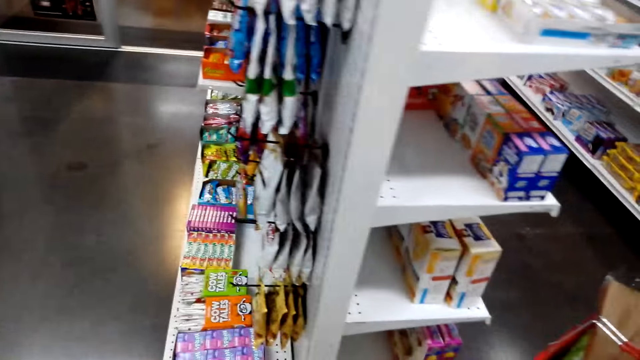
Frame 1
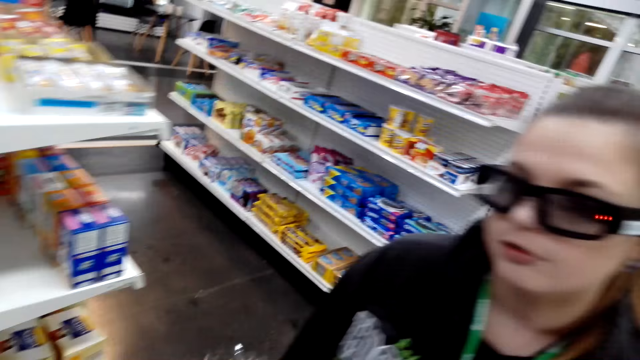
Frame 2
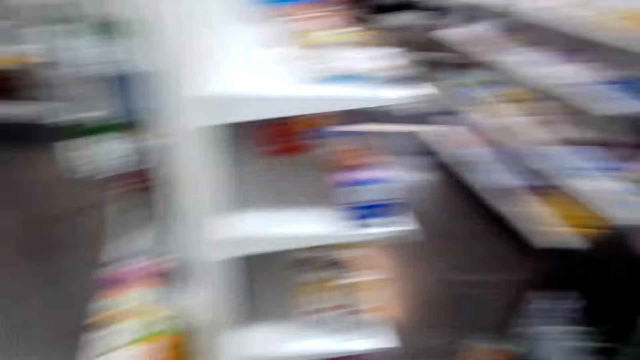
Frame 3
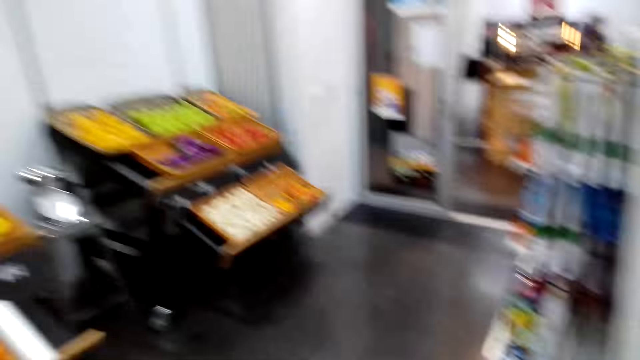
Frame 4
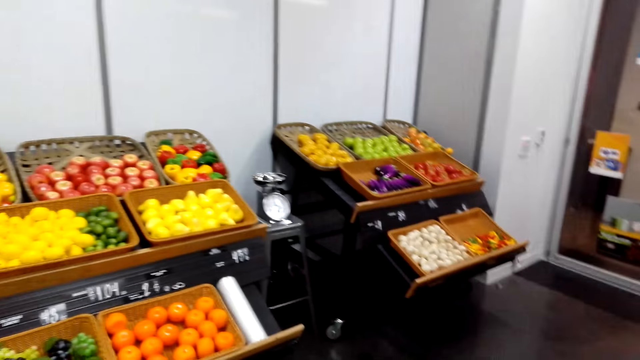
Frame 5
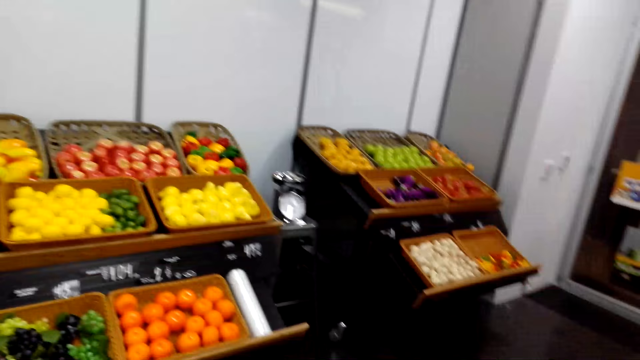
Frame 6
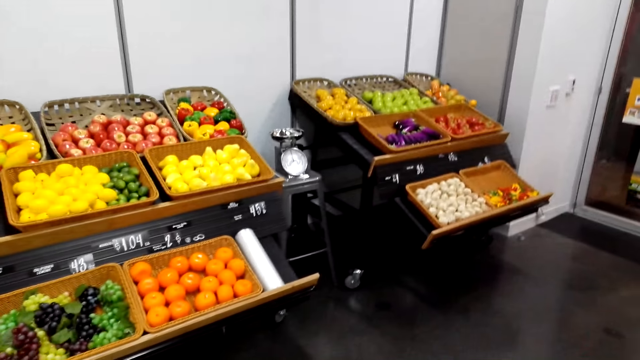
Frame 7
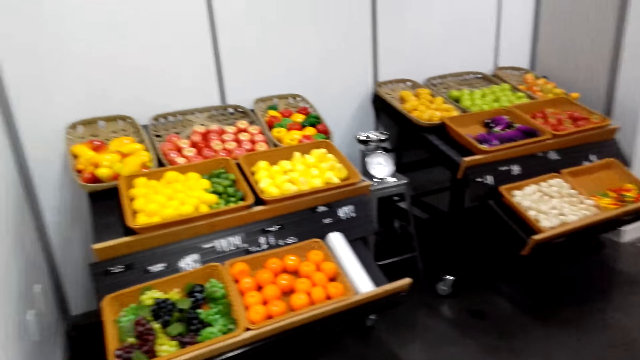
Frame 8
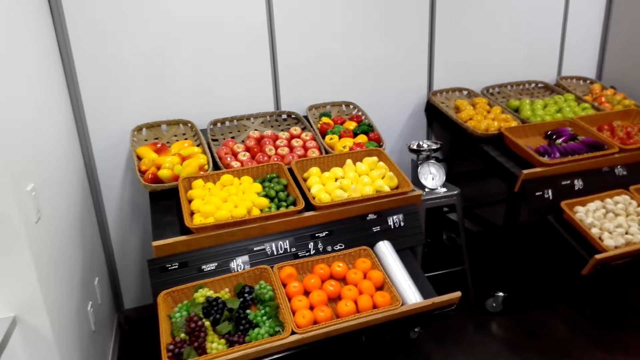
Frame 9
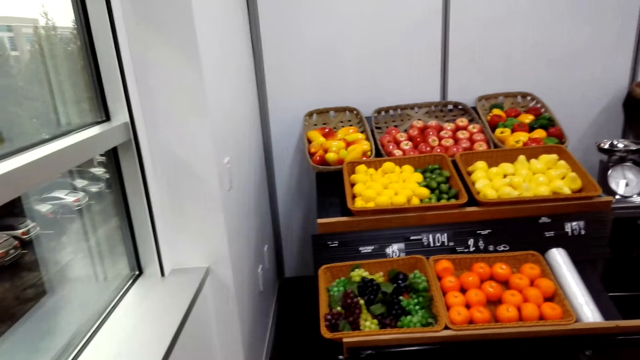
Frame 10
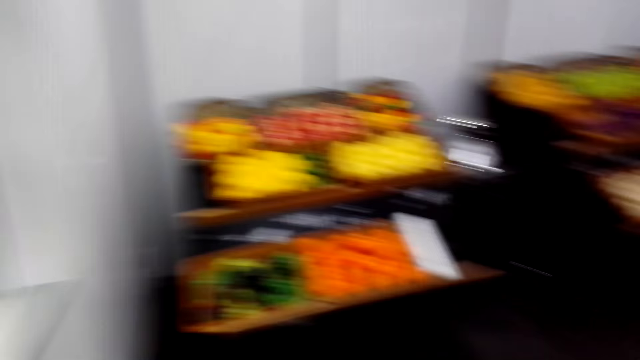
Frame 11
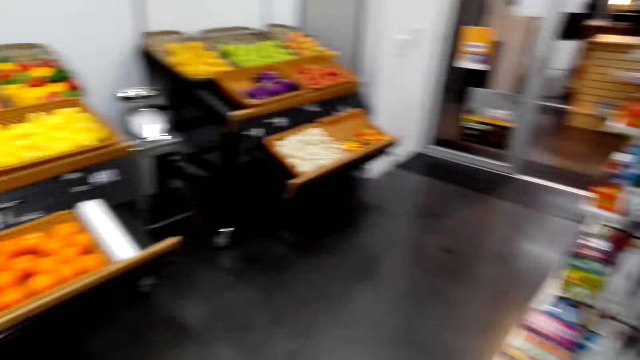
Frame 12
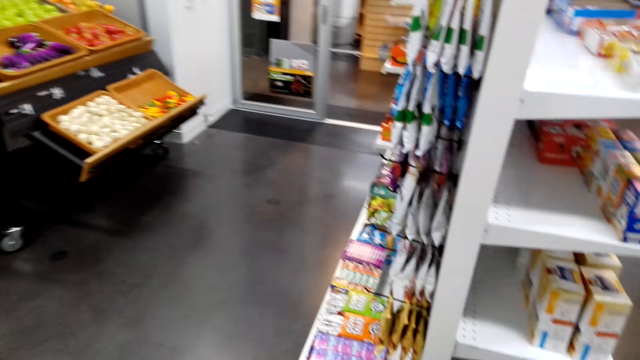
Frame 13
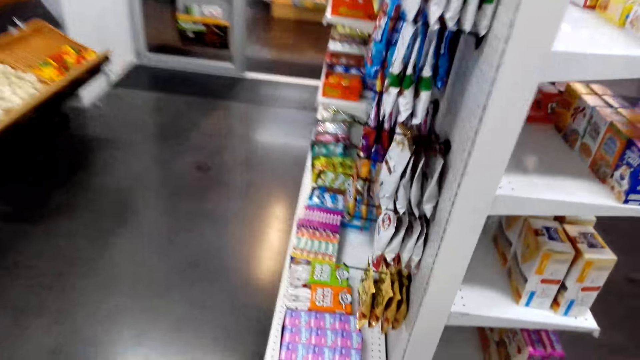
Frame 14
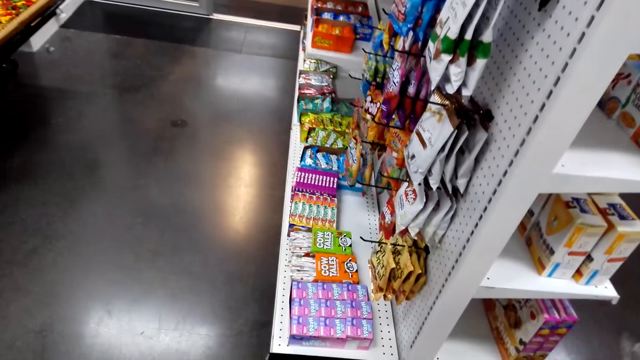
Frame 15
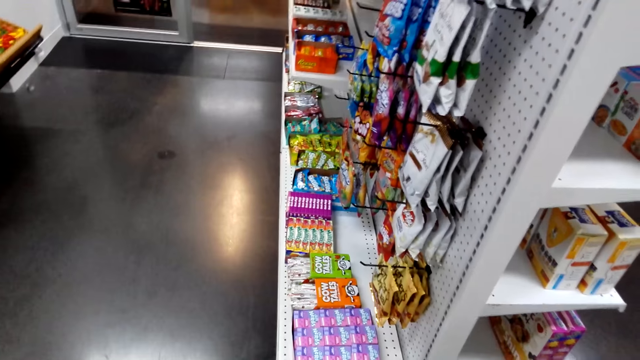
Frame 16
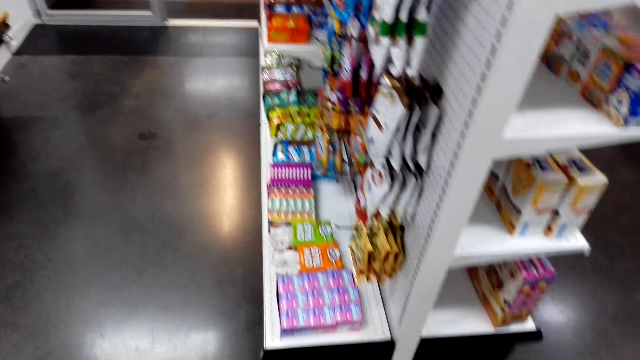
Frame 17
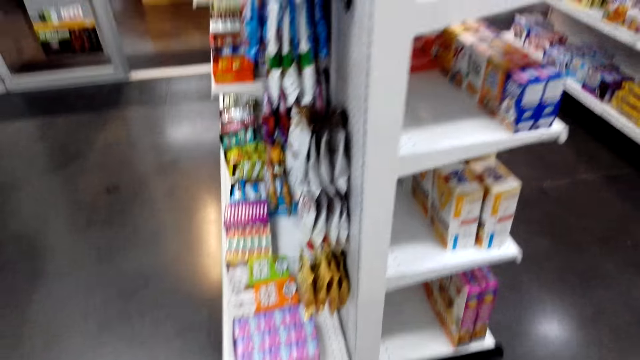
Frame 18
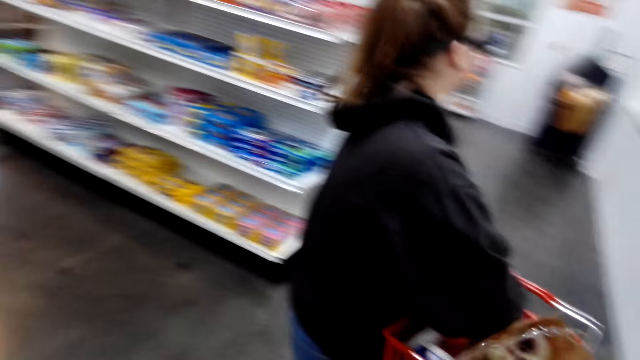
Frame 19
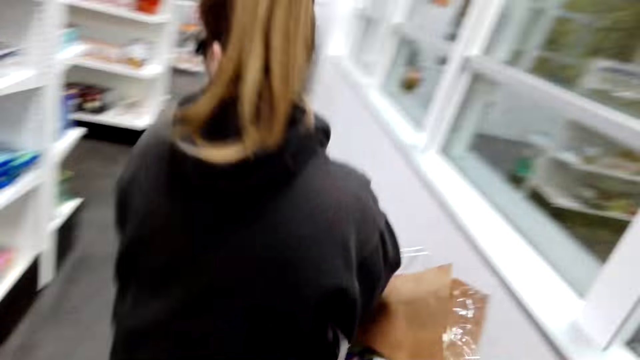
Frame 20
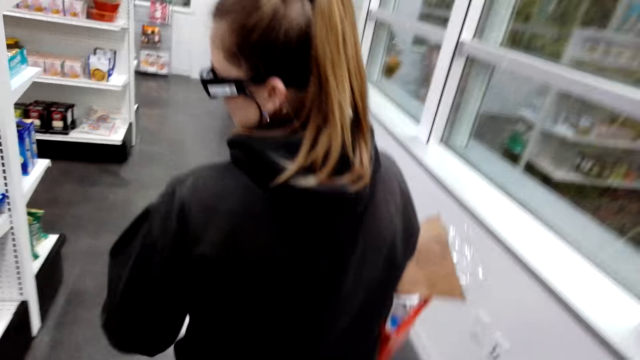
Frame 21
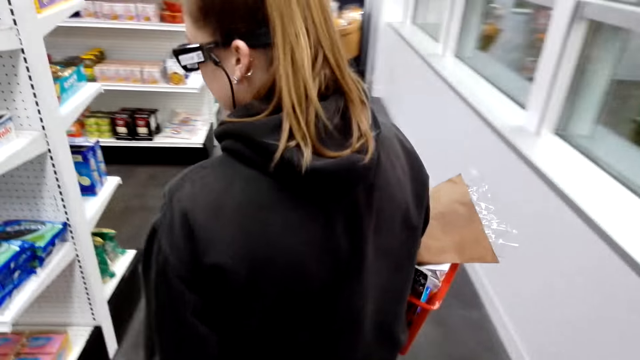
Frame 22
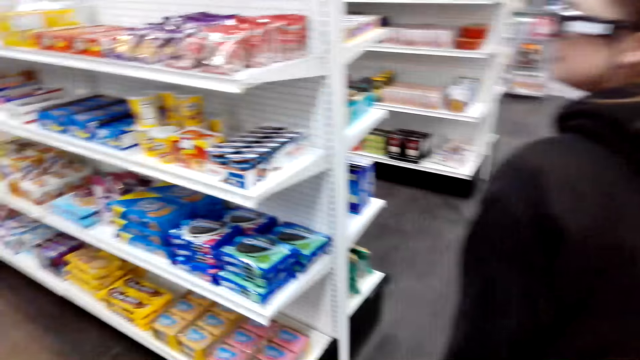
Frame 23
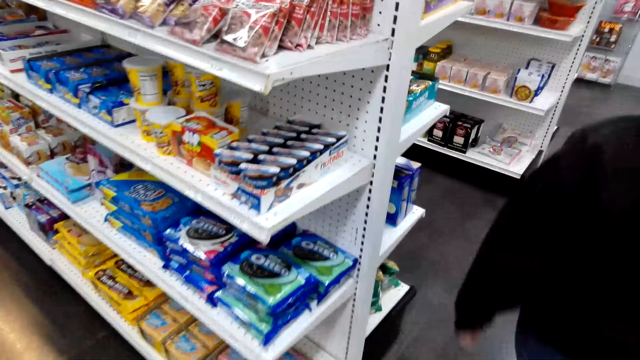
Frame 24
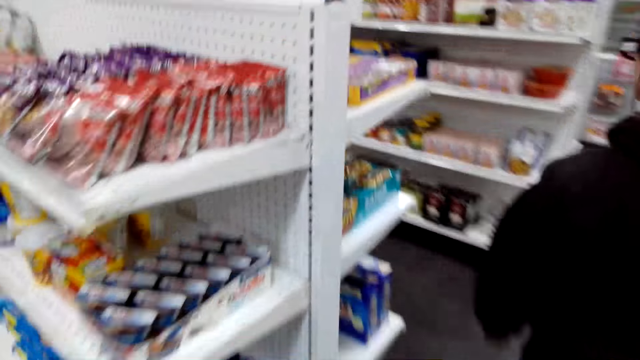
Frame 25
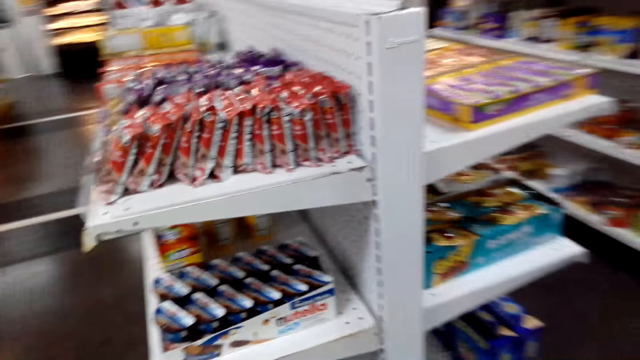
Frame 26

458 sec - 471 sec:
The camera wearer looks around and walks around the store. A lady walks around the store. The camera wearer walks across the store.

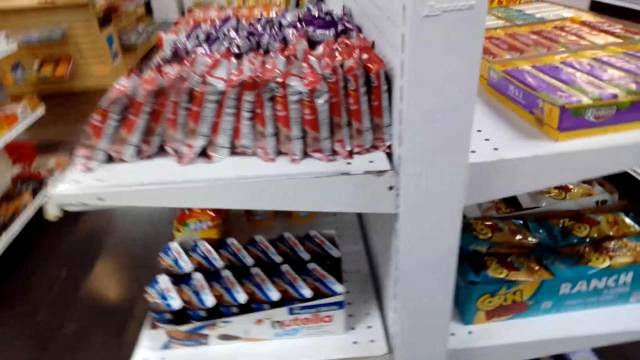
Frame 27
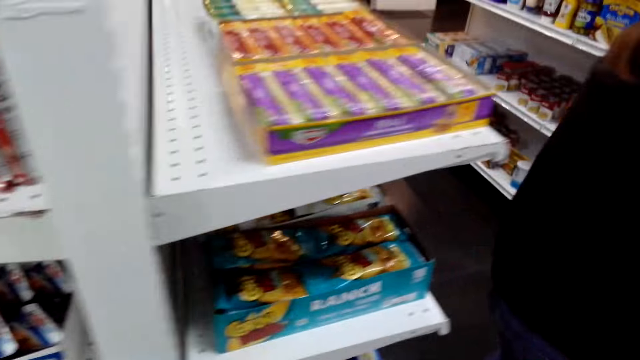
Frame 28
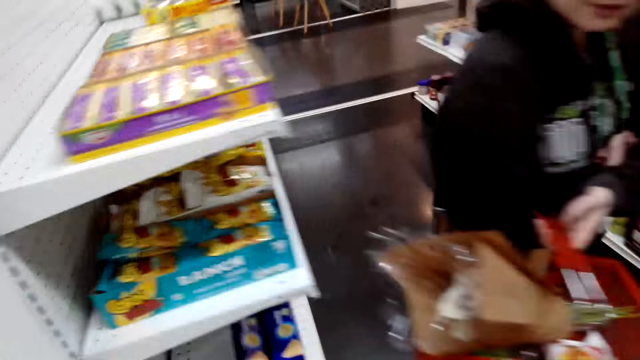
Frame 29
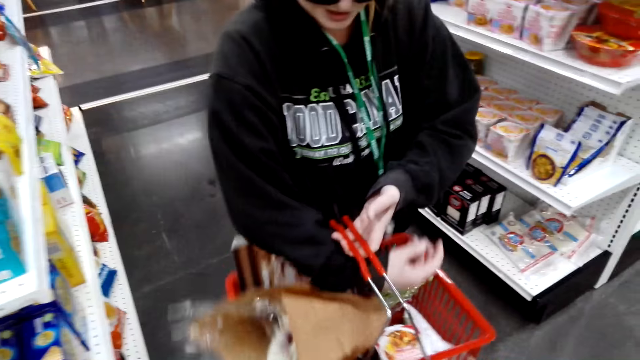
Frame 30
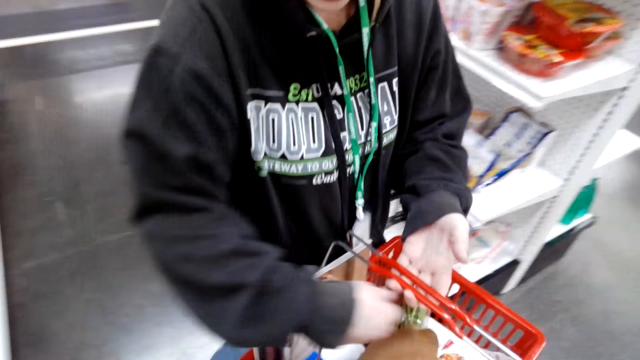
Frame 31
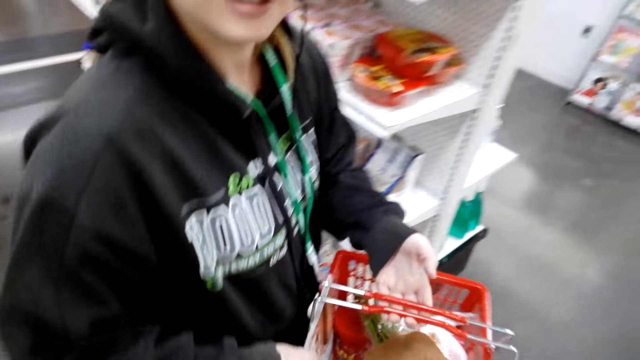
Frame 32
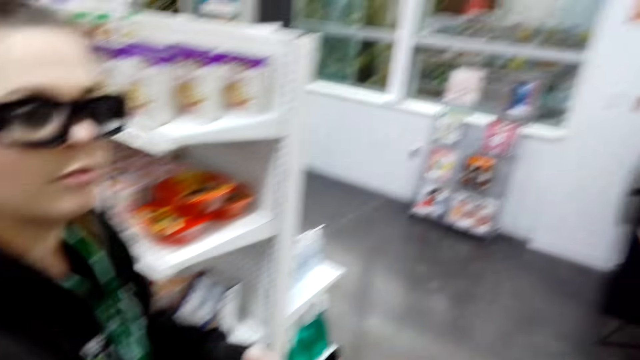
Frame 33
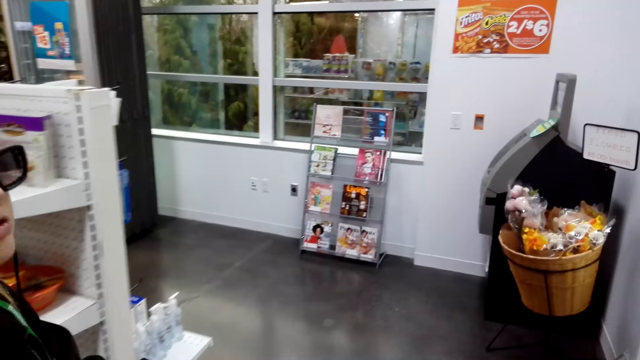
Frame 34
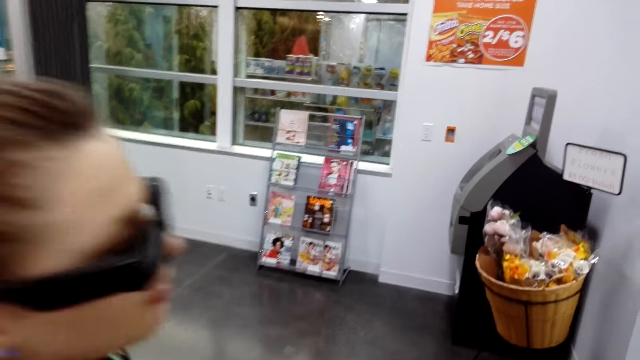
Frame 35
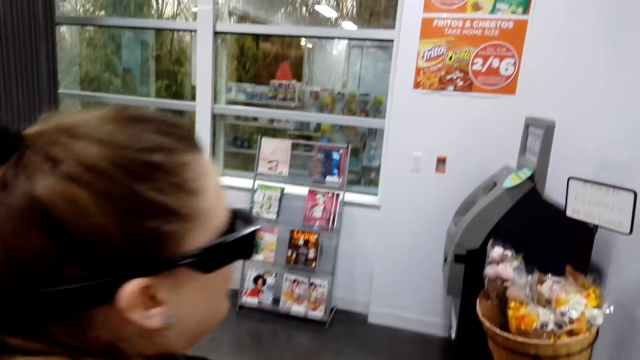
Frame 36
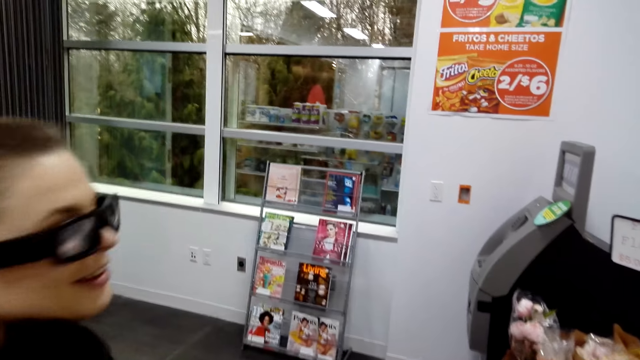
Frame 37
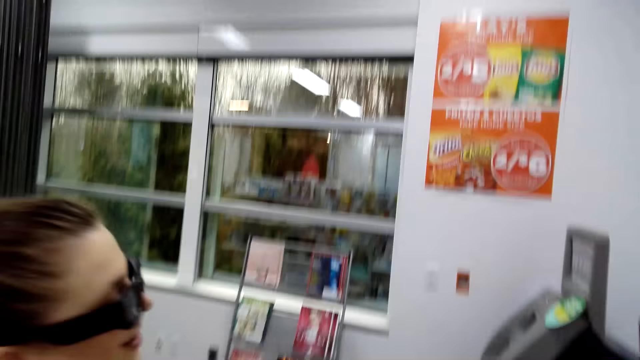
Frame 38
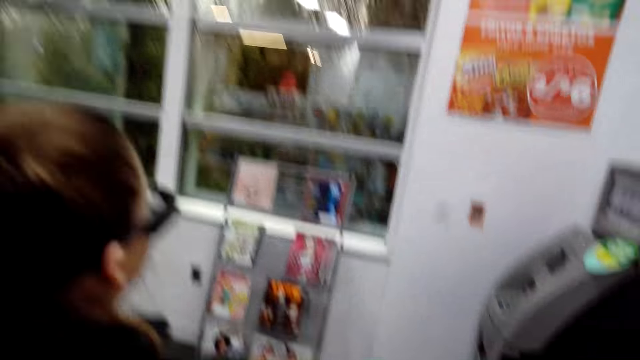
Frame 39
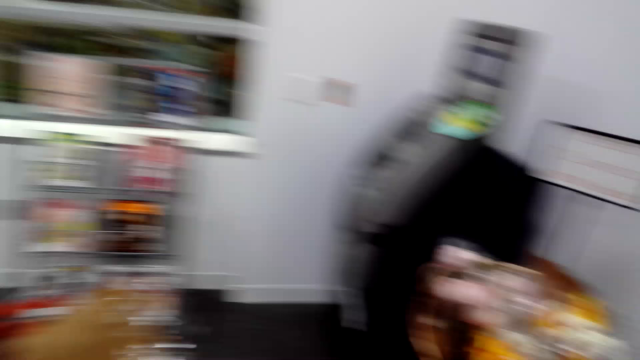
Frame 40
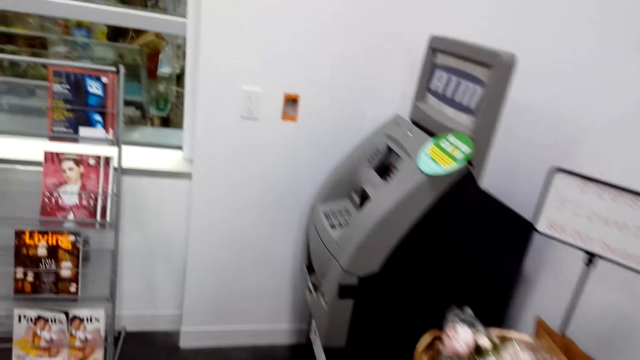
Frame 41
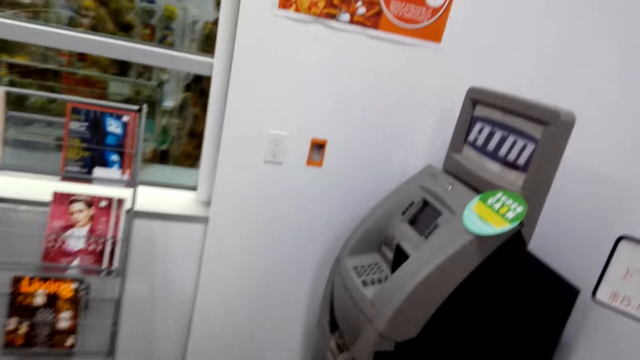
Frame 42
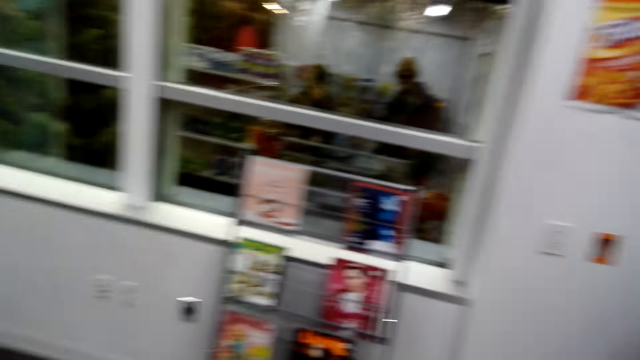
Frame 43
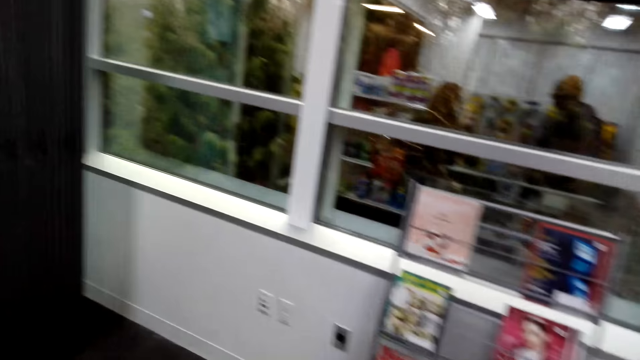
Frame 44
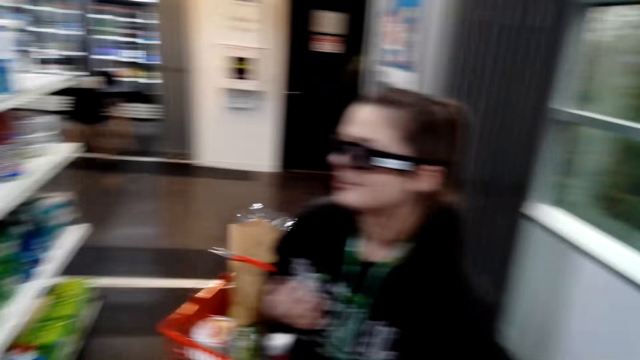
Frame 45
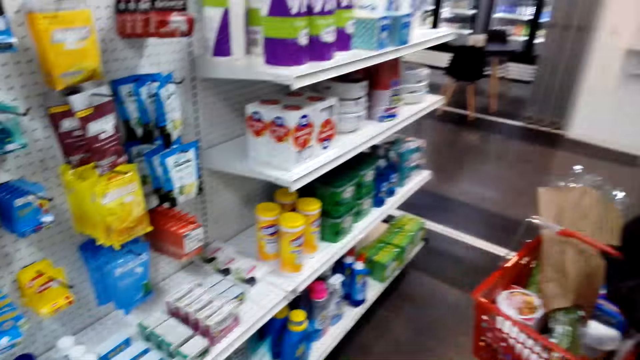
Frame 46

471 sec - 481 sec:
A lady stands in the store. The camera wearer interacts with the lady. The lady walks towards a magazine stand. The camera wearer walks across the store.
